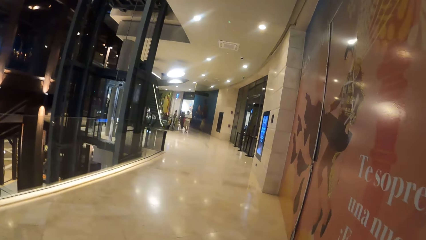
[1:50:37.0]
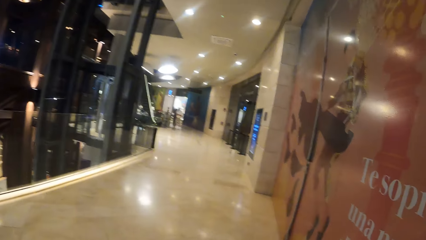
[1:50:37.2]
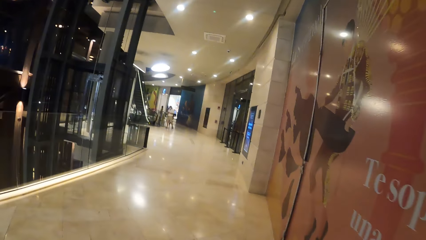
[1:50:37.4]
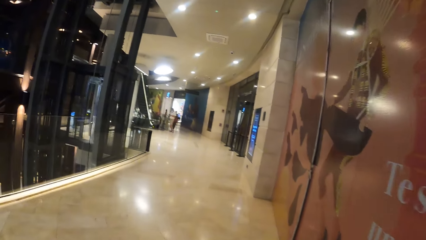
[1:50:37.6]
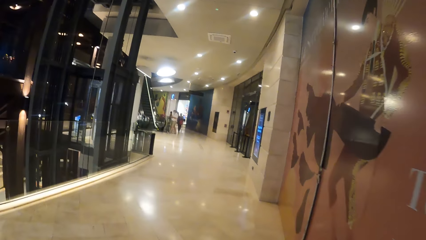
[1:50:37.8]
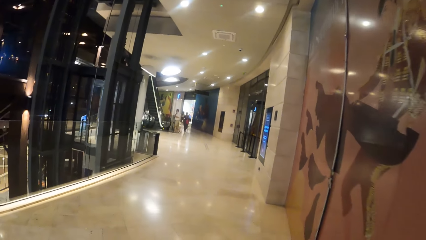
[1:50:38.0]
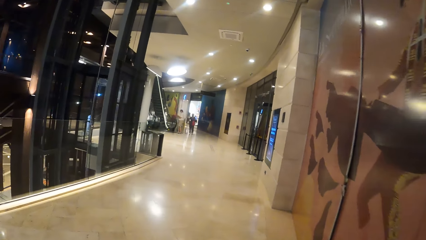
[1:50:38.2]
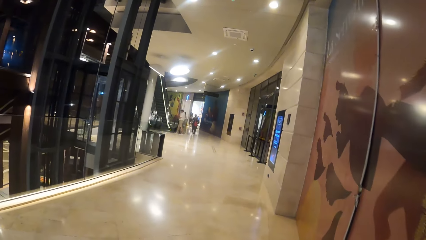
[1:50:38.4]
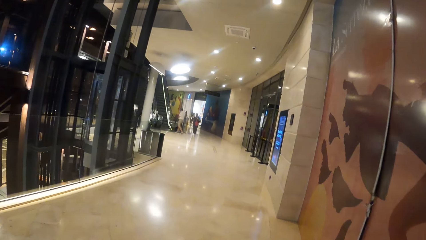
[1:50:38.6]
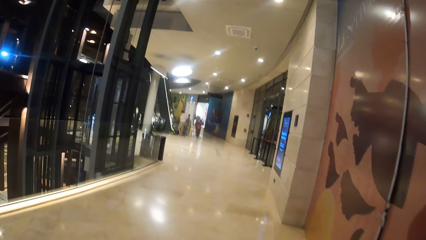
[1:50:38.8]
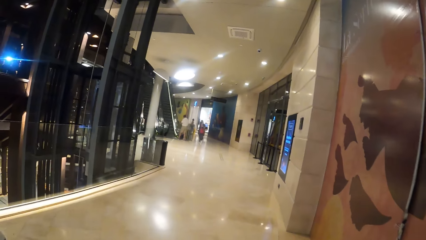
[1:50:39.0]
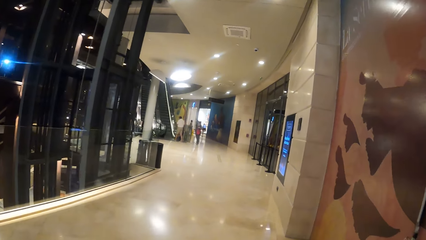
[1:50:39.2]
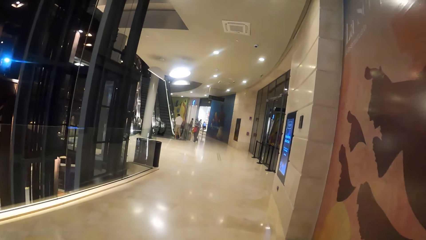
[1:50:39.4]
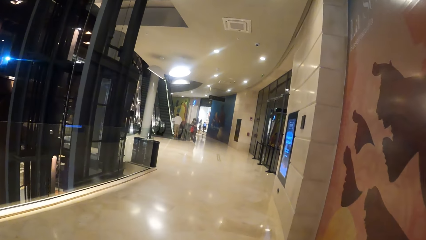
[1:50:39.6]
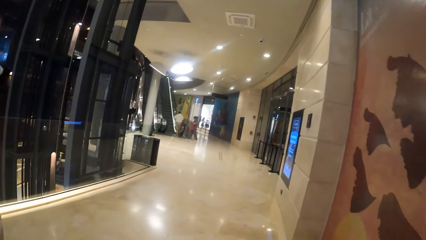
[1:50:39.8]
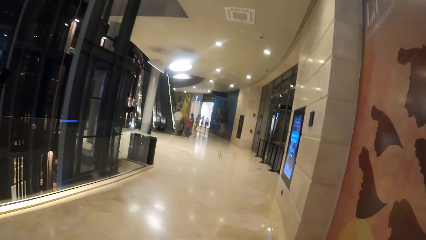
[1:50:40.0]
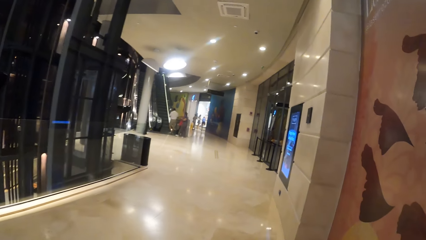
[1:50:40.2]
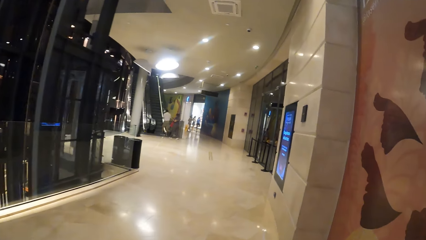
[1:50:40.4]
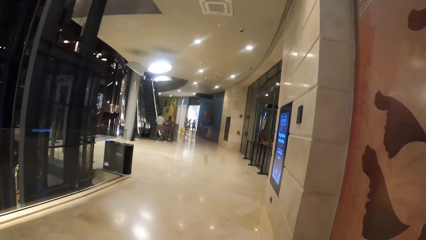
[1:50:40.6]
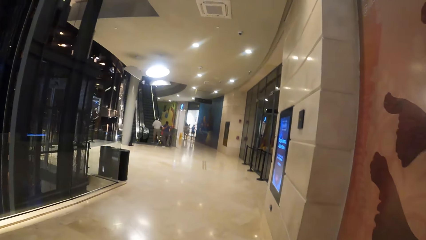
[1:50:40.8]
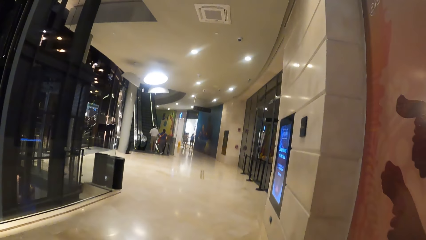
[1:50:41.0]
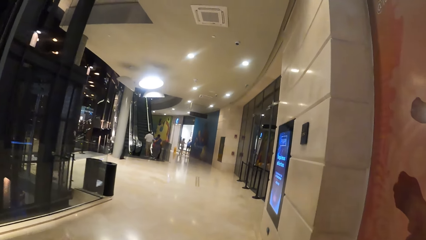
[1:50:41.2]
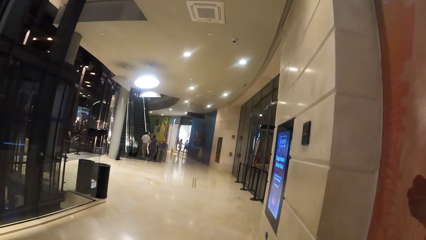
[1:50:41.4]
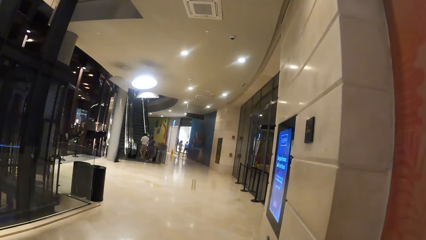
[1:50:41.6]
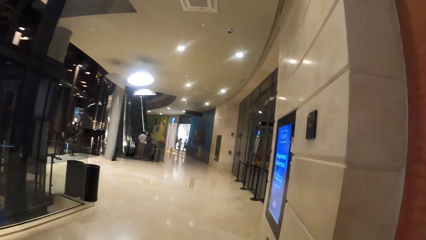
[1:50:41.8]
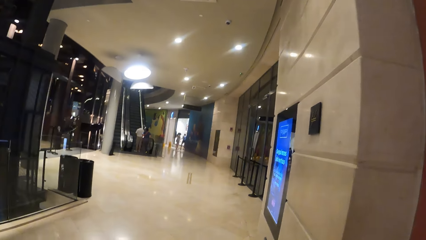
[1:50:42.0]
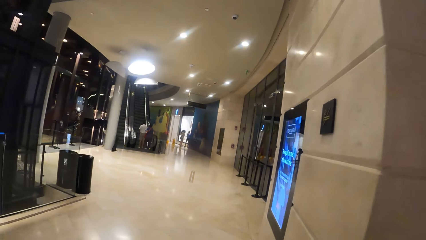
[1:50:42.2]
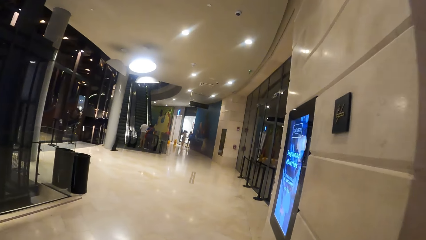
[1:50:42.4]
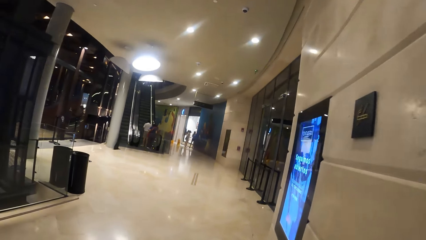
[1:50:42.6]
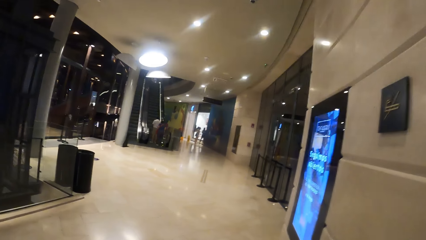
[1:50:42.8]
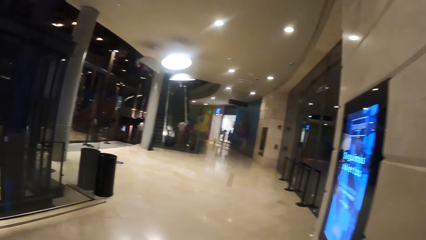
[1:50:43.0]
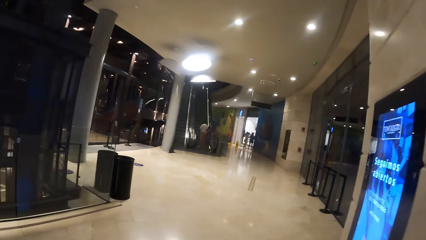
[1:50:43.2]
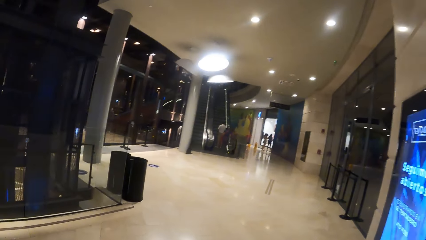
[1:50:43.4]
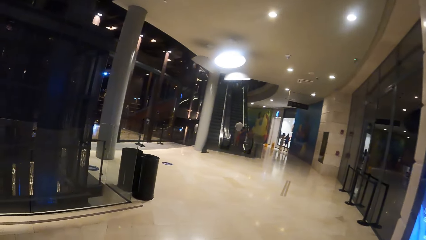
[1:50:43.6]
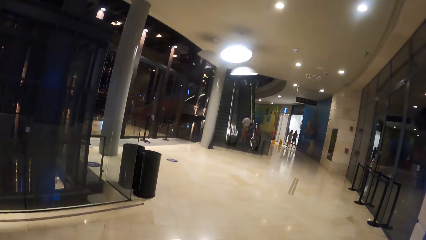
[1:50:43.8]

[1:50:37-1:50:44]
The camera wearer moves around.

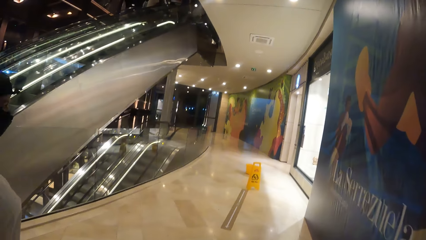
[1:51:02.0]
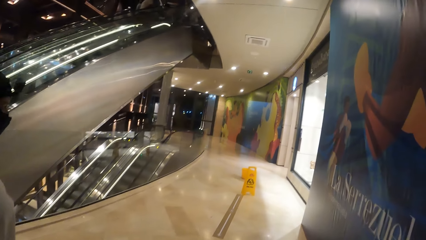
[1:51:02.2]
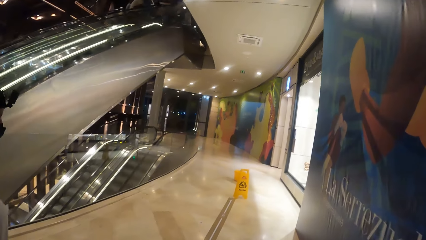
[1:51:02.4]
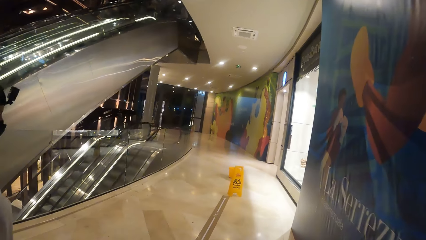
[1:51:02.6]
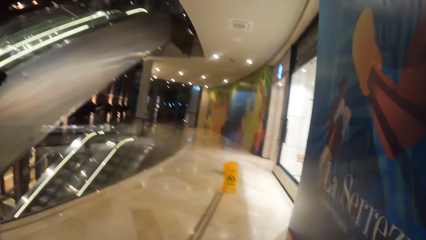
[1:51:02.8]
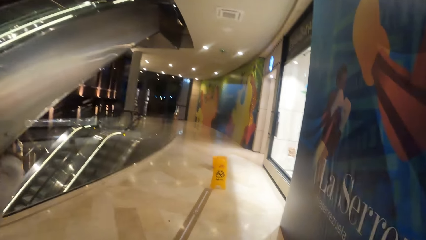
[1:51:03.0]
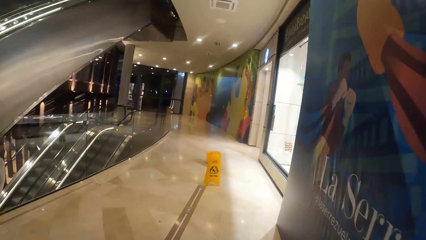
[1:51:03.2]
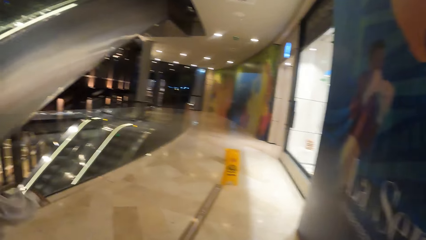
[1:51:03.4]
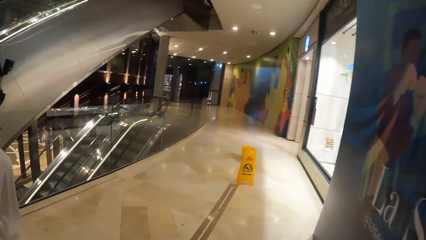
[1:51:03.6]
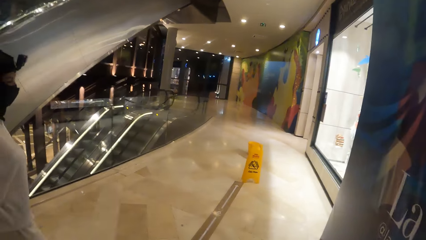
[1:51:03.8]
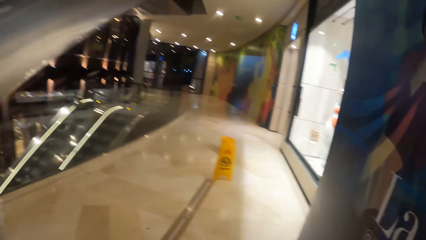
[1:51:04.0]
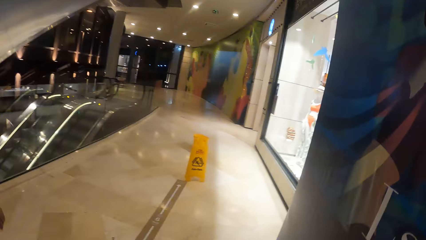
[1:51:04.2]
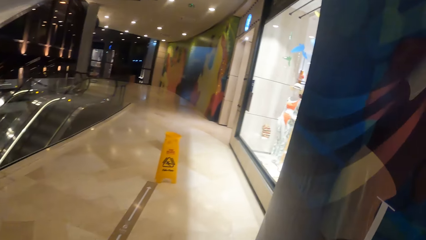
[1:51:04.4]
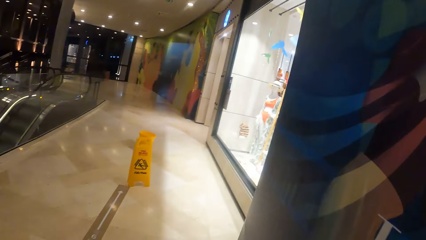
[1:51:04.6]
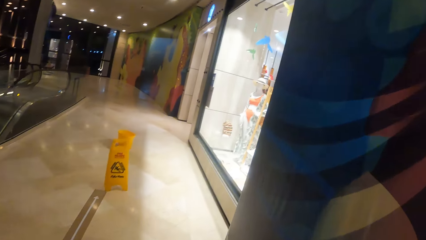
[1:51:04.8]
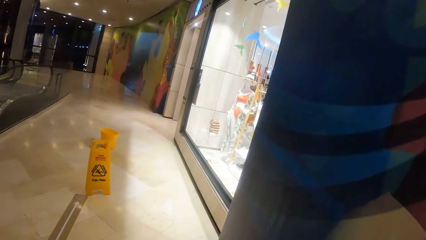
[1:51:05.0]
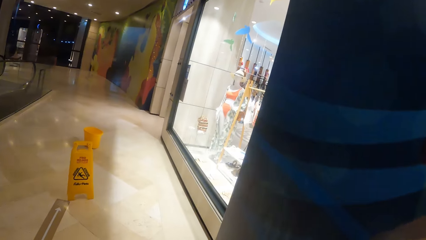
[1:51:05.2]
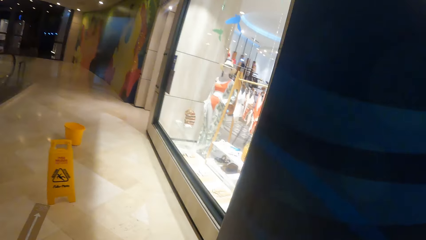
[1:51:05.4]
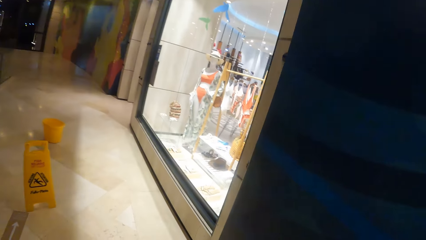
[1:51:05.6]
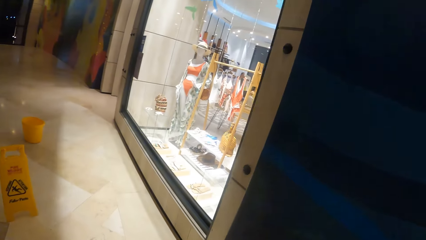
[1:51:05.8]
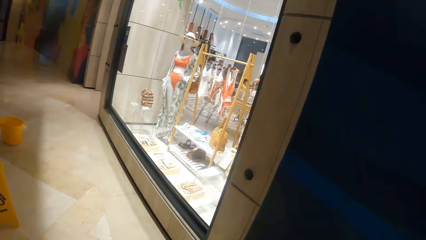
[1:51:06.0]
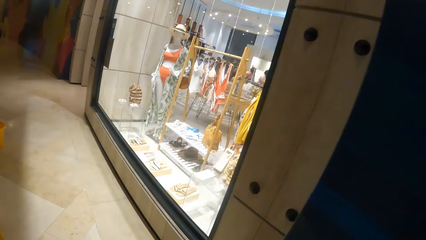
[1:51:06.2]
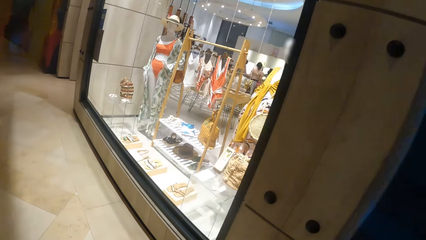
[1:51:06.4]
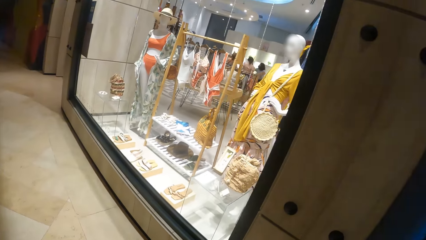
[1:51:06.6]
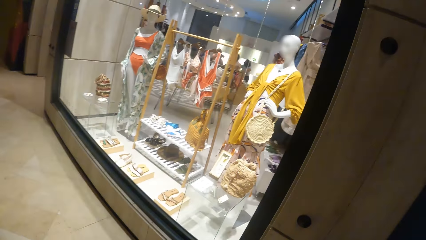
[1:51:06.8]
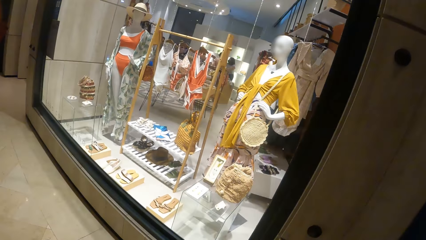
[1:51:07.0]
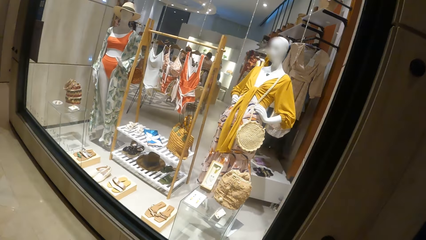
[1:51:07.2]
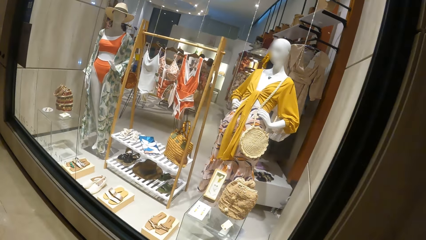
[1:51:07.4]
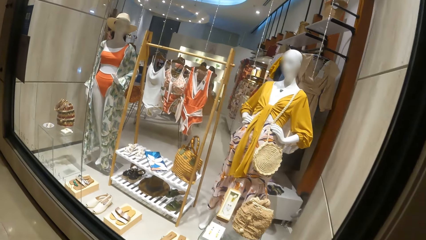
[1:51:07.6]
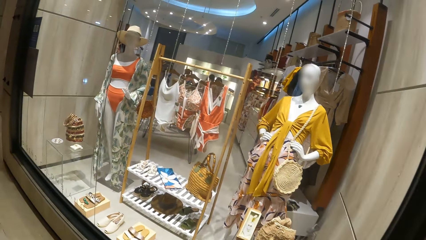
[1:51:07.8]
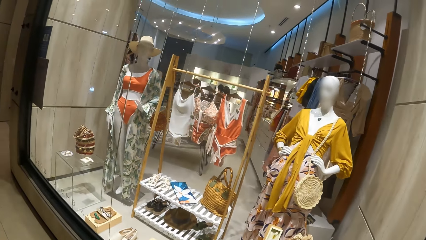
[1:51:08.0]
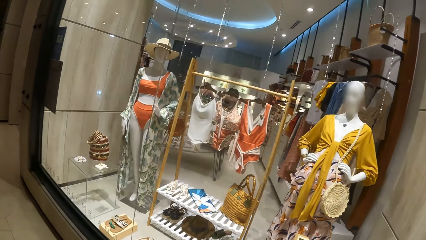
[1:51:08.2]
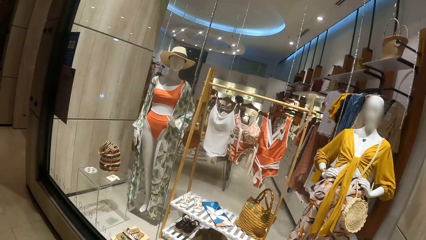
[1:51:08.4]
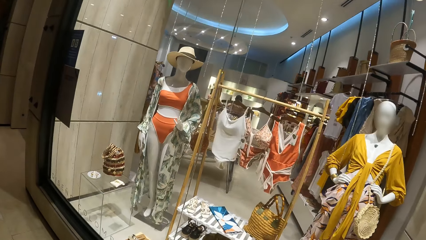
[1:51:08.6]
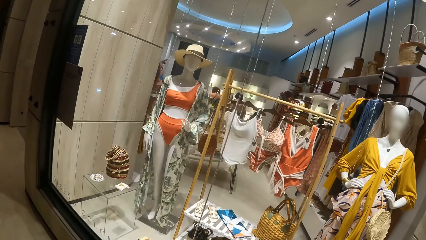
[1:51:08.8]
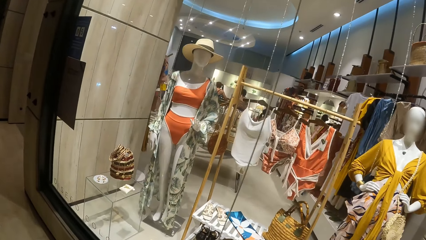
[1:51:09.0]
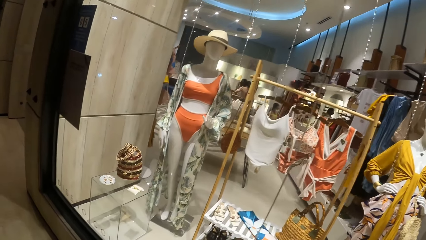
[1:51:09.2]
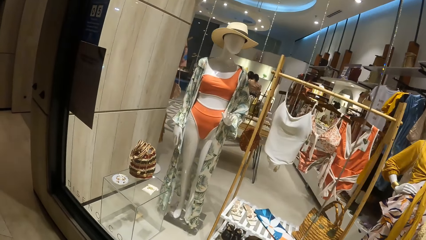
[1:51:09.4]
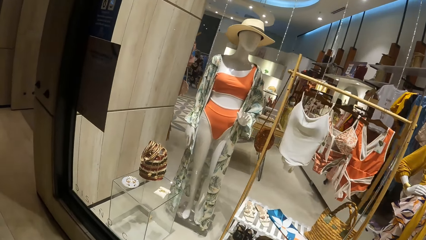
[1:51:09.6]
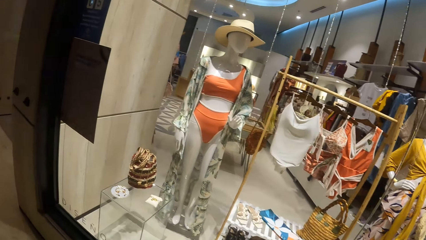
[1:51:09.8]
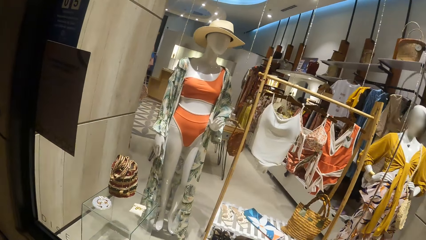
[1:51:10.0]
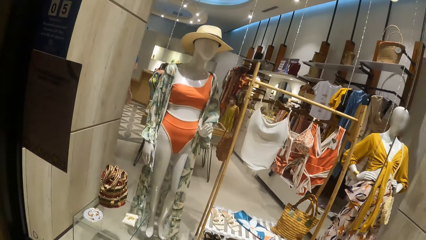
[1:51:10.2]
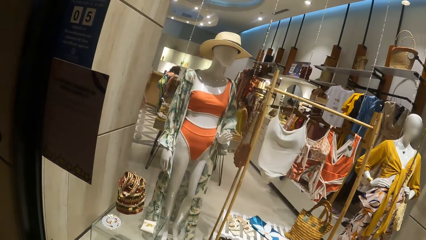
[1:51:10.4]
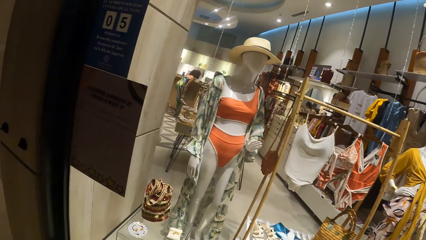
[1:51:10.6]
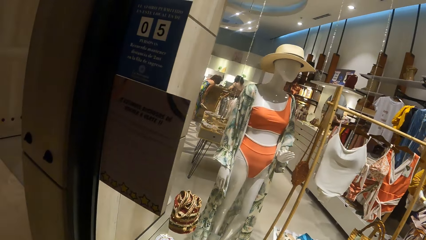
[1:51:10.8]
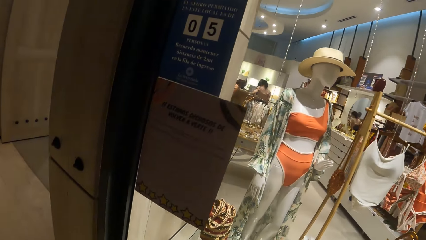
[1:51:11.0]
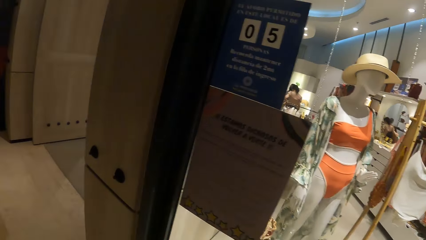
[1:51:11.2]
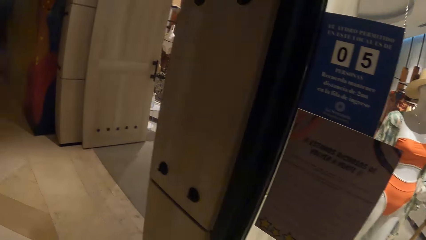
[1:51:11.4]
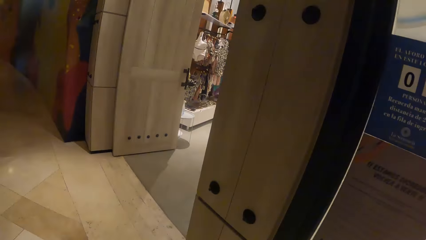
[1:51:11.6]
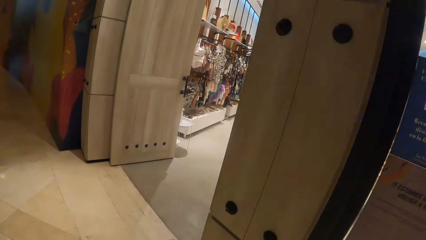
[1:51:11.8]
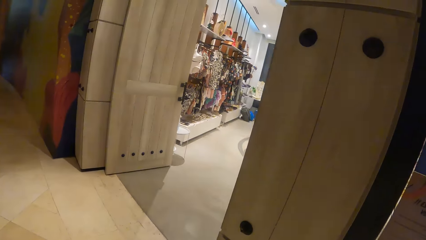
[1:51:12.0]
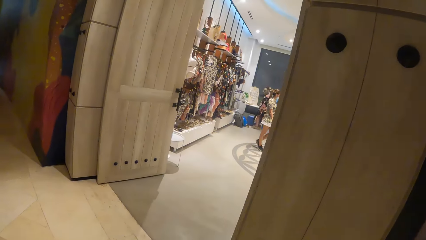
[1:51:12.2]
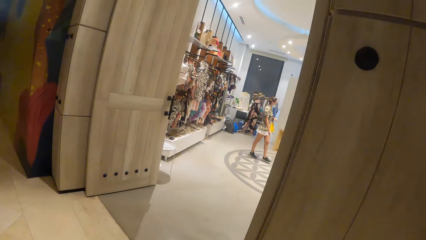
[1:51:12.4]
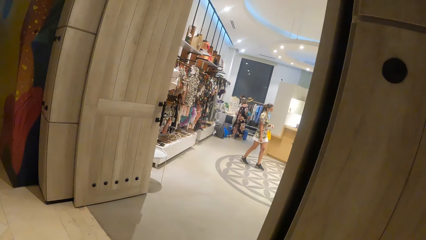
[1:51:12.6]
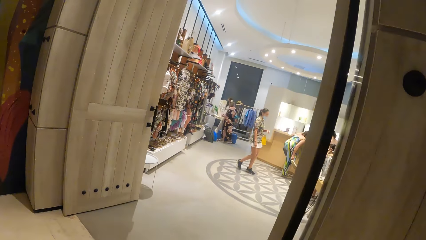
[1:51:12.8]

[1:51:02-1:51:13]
The camera wearer moves their hand.
